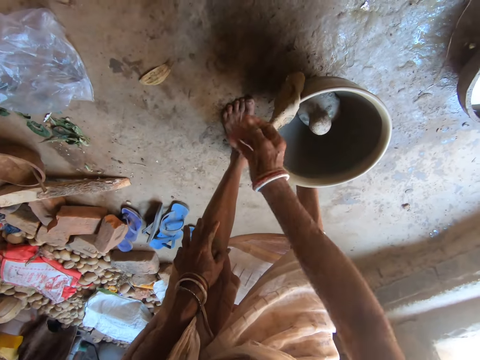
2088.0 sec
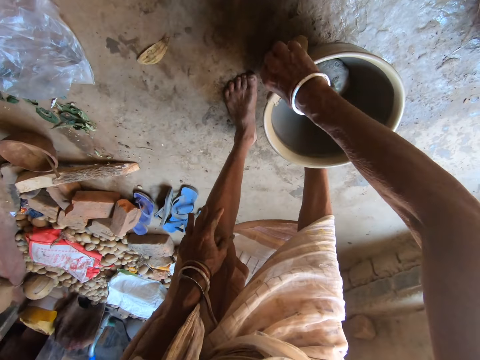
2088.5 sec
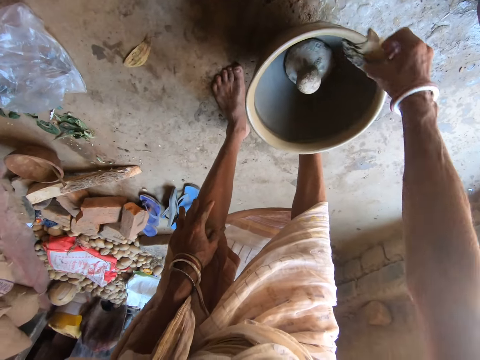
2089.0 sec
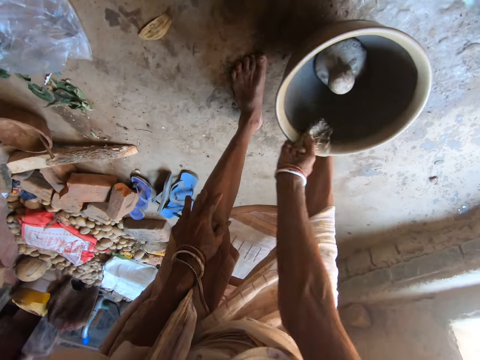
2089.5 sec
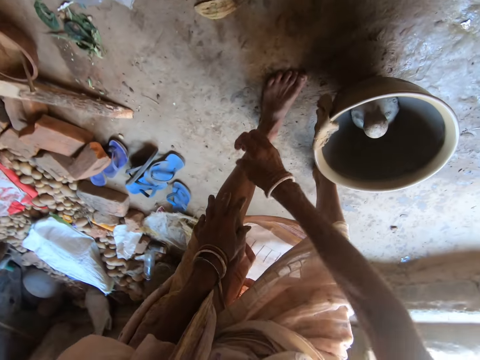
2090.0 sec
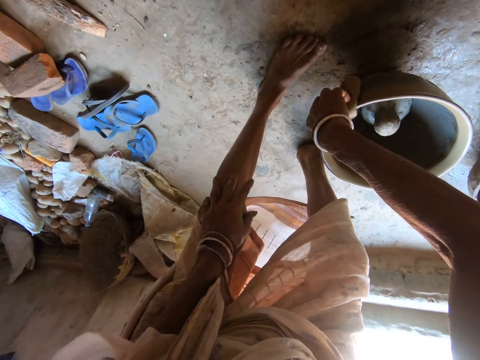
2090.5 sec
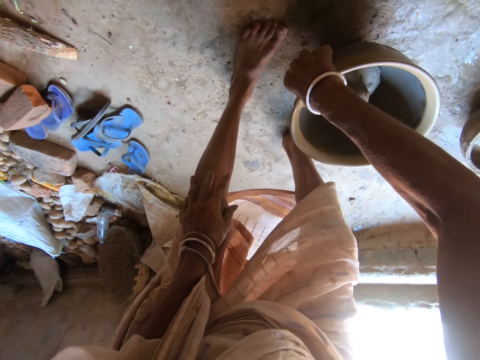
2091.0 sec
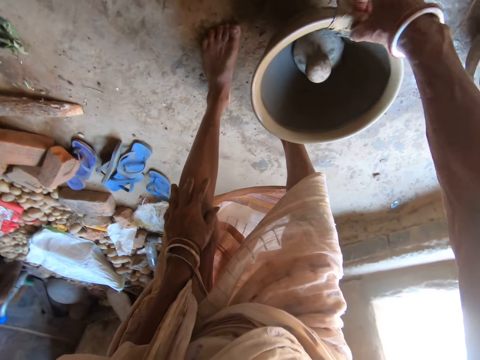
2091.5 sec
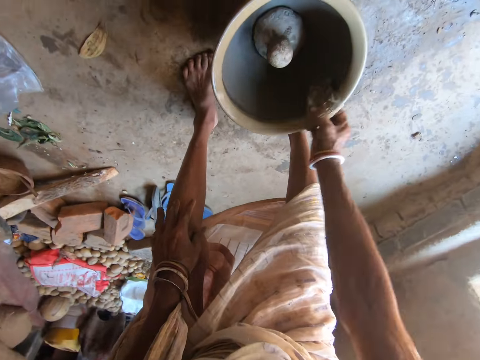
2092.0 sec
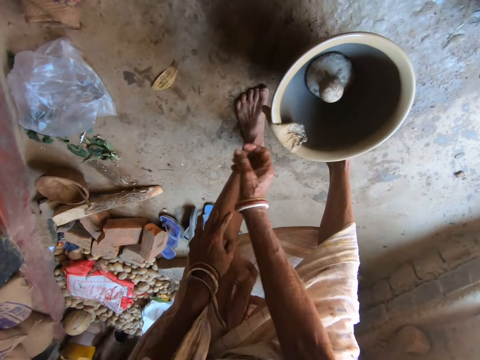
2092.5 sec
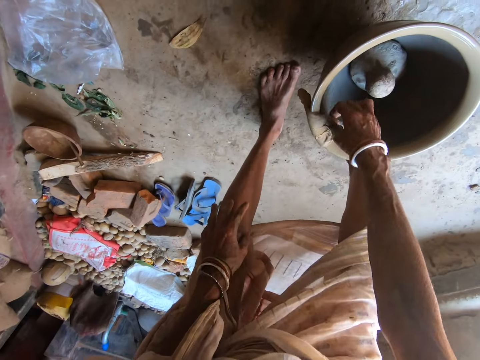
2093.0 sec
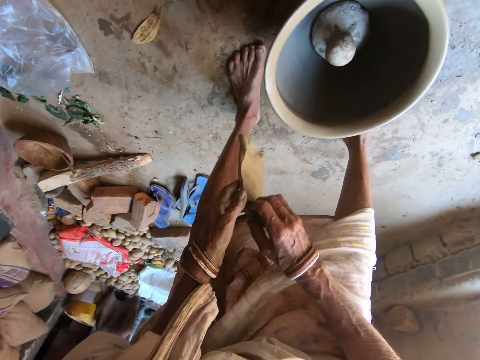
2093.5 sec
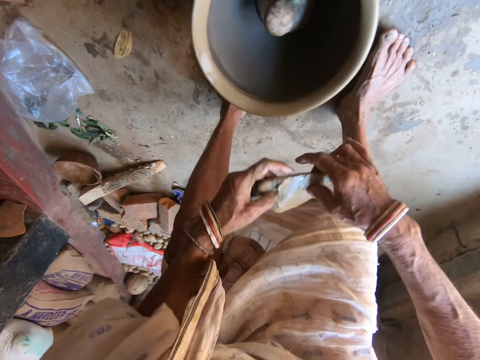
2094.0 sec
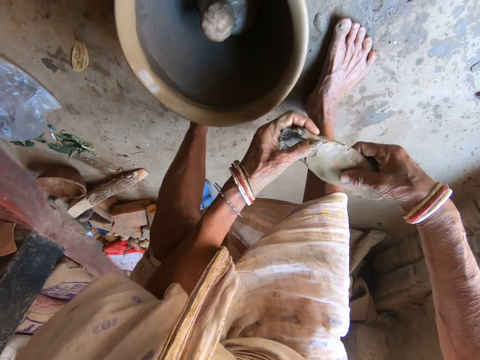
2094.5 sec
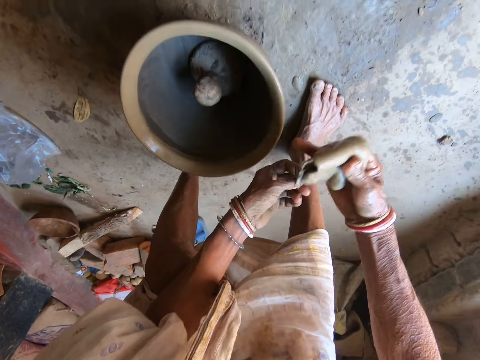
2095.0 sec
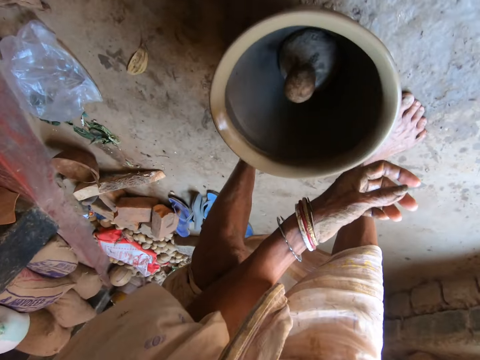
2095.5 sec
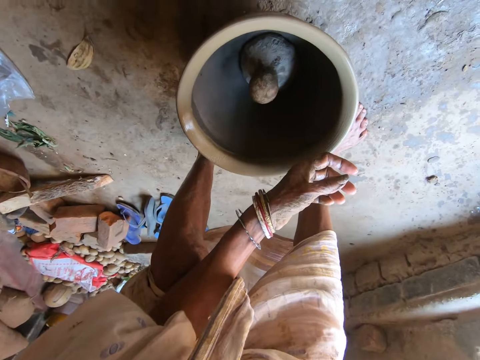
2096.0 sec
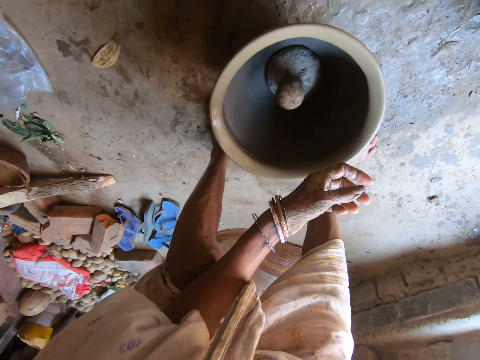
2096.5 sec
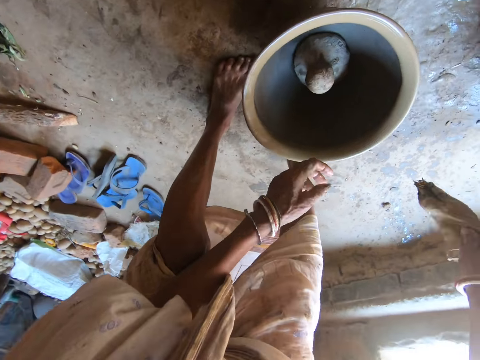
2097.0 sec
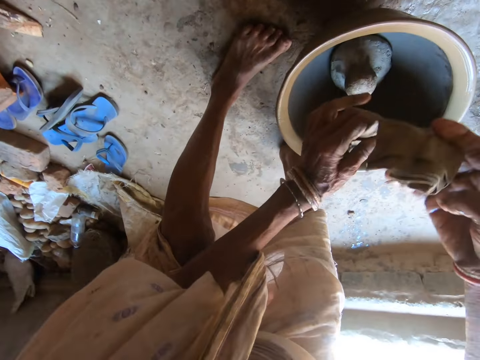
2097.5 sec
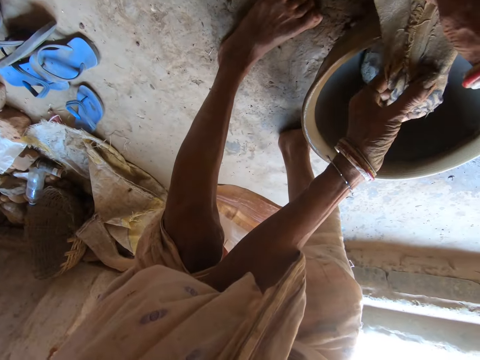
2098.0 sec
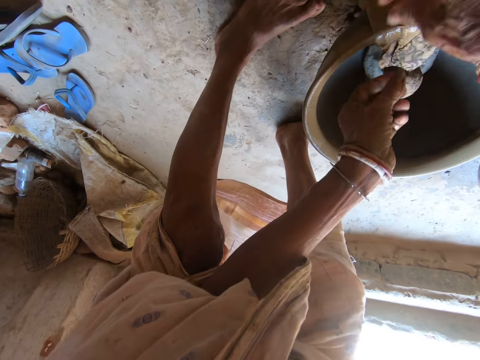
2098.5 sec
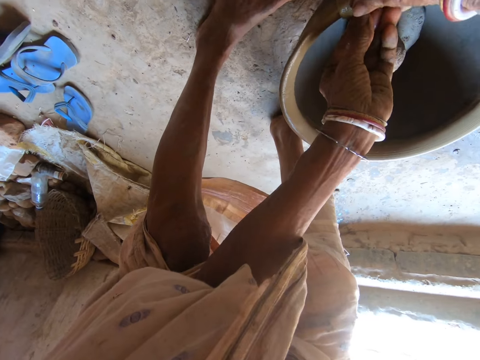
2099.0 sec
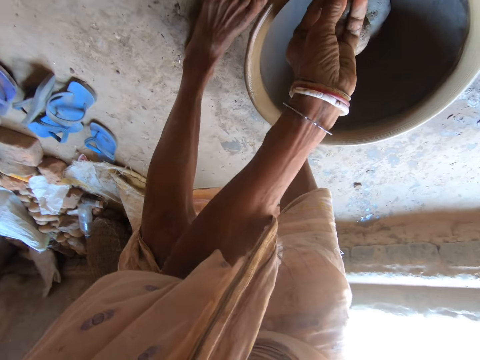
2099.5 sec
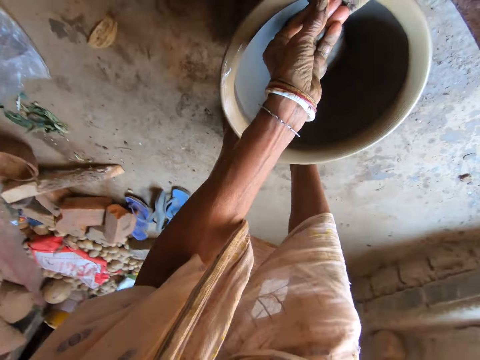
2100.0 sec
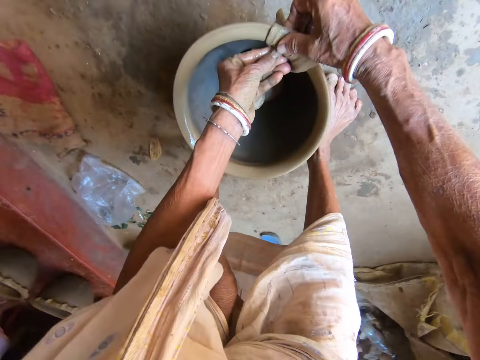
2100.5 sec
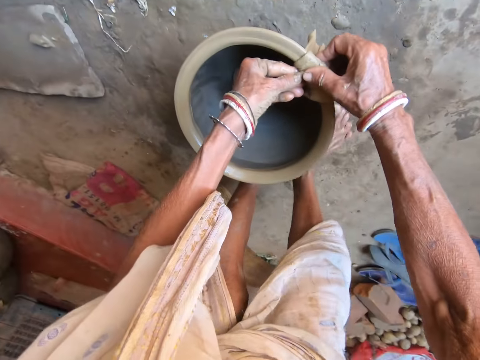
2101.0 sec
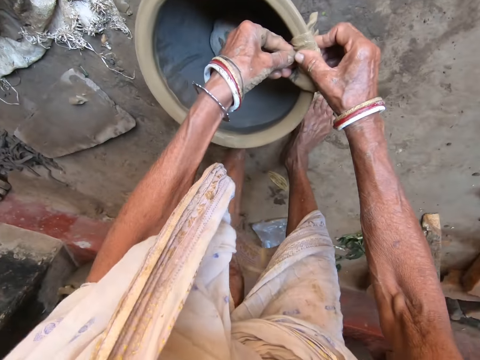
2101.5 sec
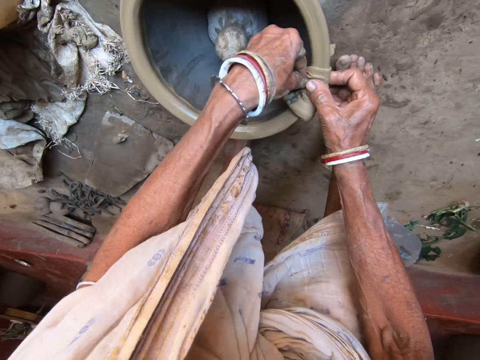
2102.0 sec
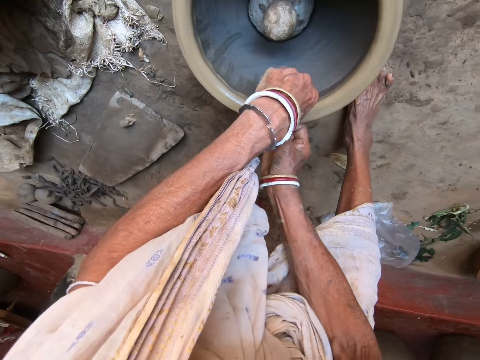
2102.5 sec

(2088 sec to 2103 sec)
The camera wearer picks up the napkin from the pottery mold on the ground with her right hand. She holds the napkin with her hands. She dips the napkin in the bowl of water on the ground with her right hand. She places the napkin in her hands on the pottery mold. She dresses the pottery mold on the ground with the napkin in her hands.

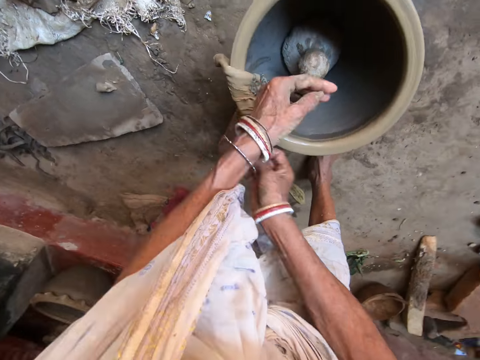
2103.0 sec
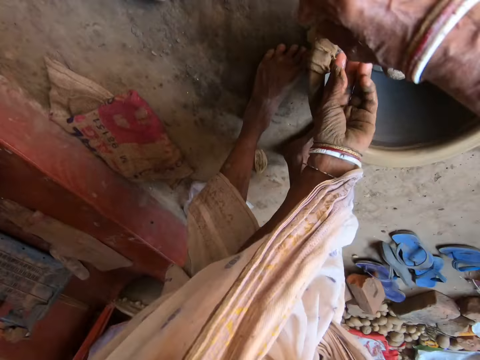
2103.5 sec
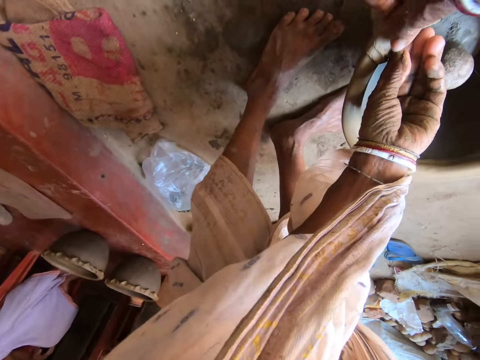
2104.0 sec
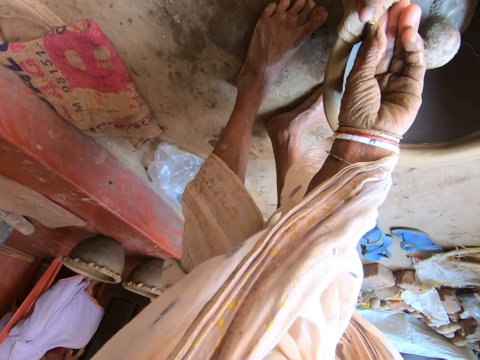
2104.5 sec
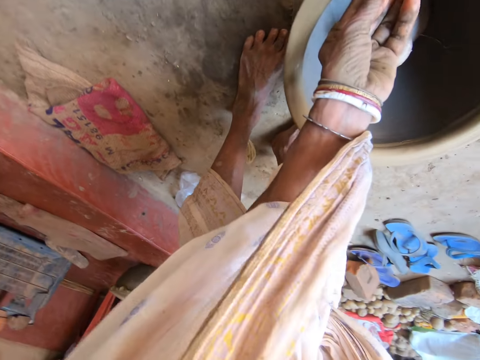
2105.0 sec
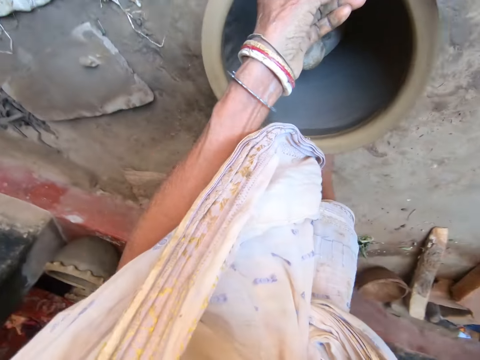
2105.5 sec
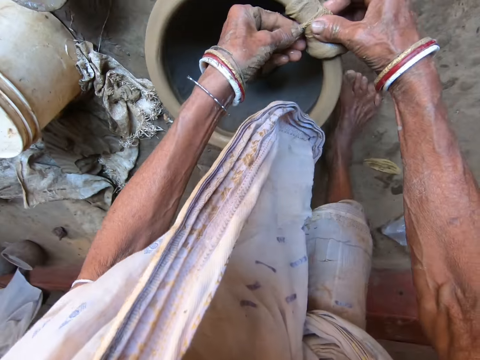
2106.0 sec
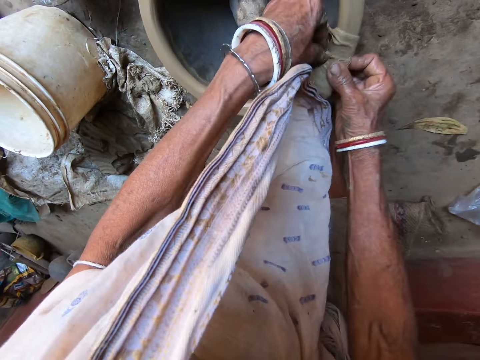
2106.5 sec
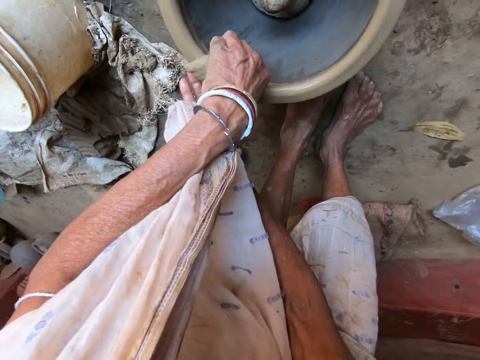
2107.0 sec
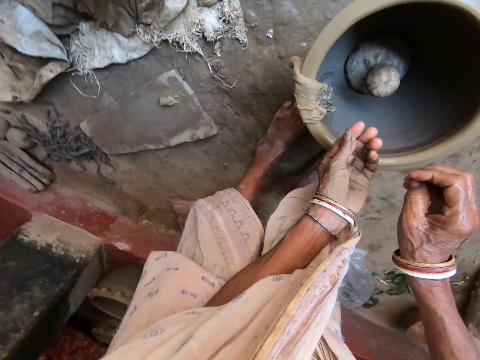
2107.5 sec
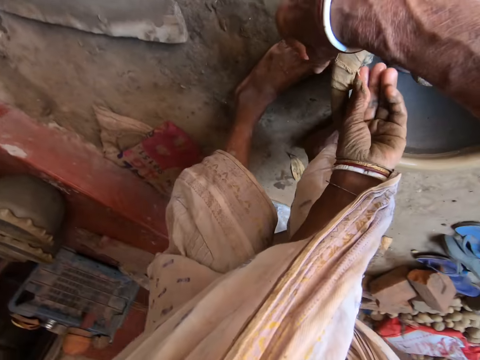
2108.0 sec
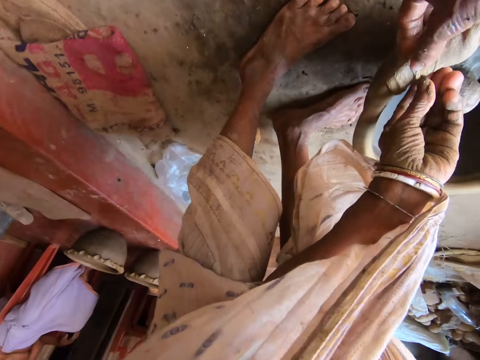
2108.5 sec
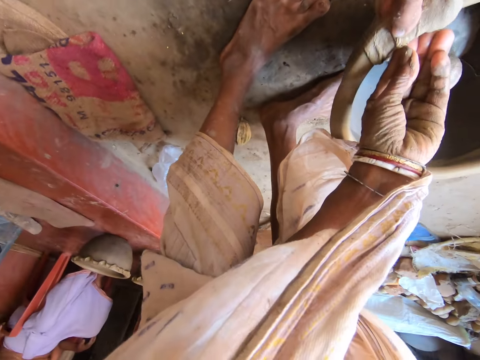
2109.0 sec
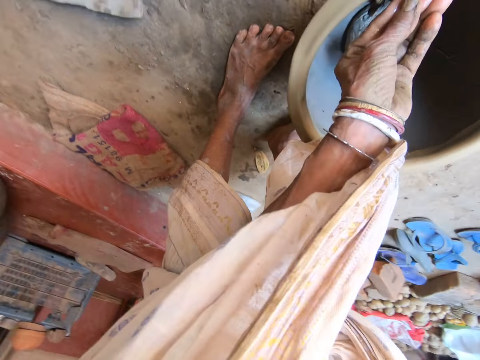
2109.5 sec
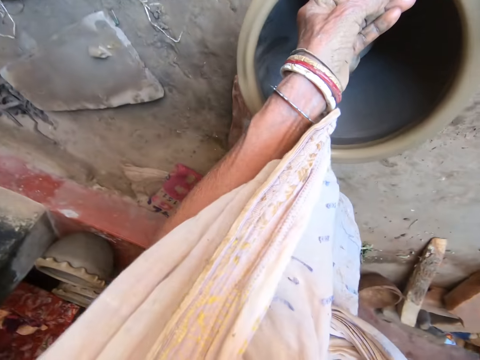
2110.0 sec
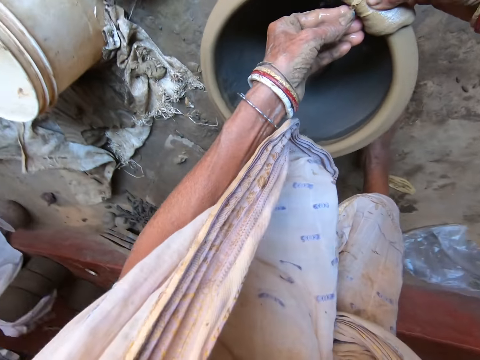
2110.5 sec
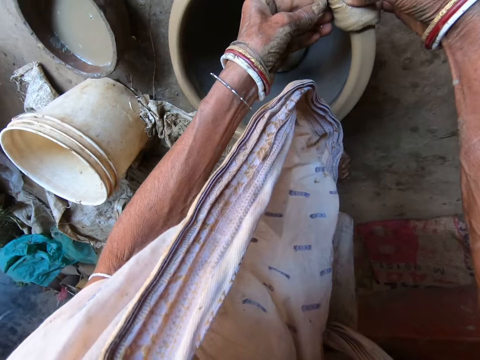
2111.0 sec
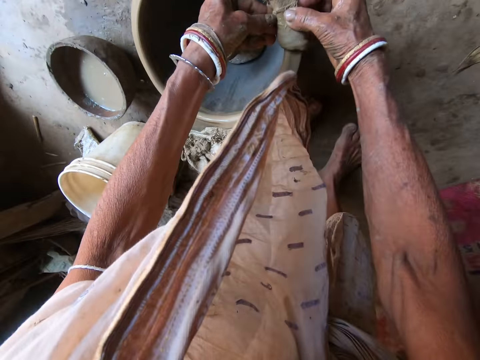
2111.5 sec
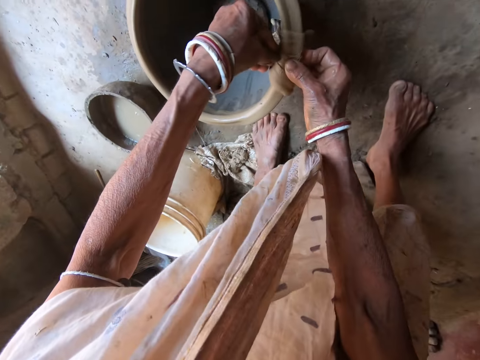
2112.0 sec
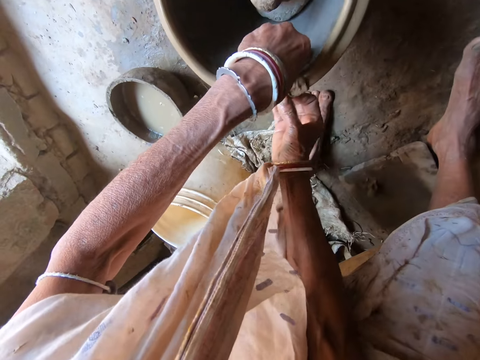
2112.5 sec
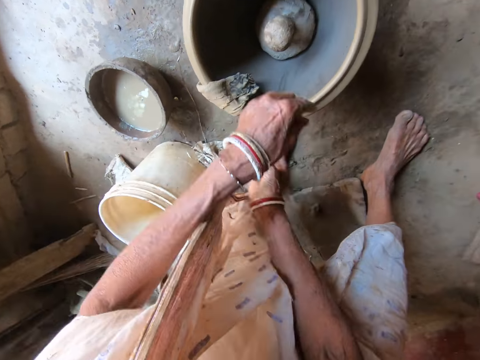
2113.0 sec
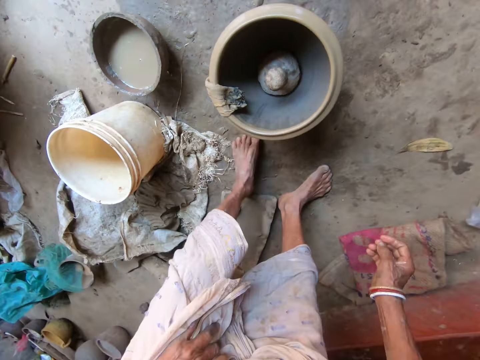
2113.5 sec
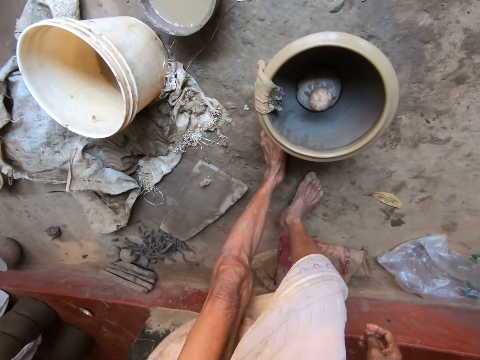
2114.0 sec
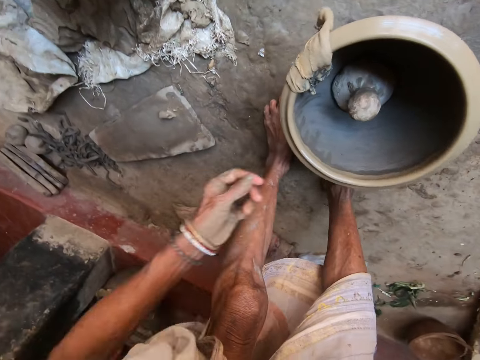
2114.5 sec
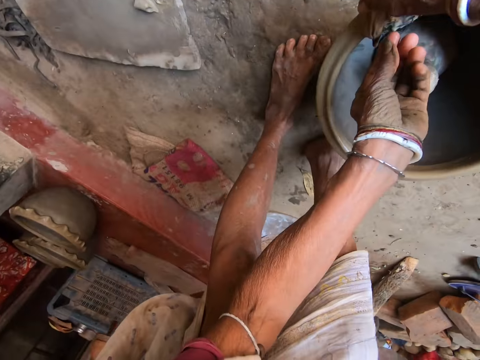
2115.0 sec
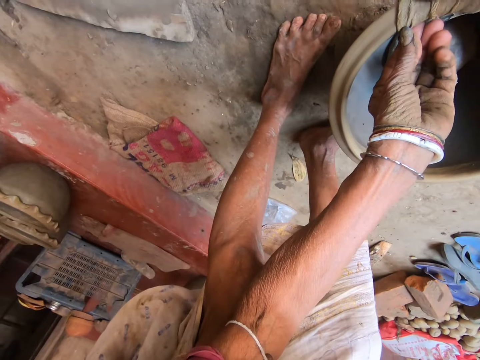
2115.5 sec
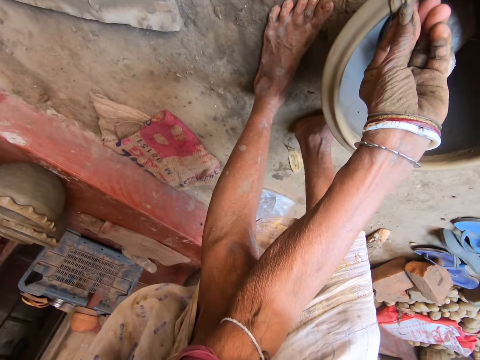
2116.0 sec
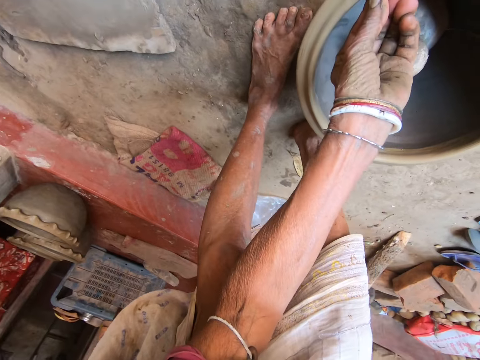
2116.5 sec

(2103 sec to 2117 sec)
The camera wearer turns around the room.
